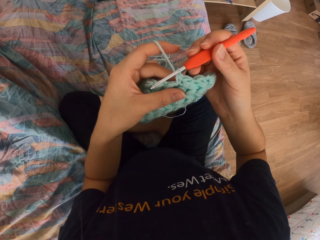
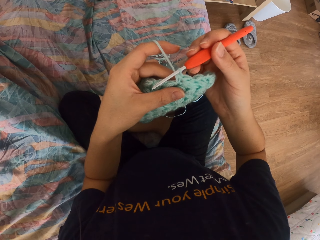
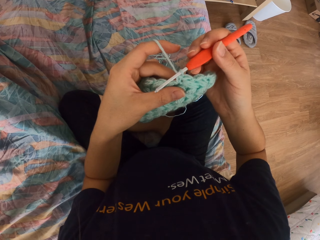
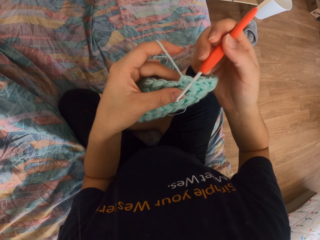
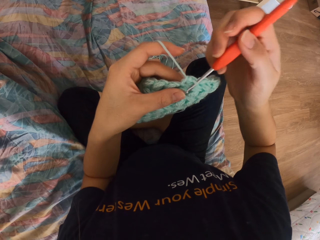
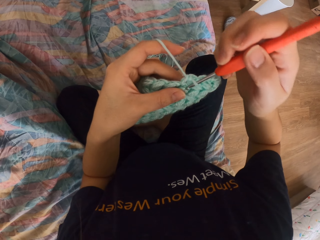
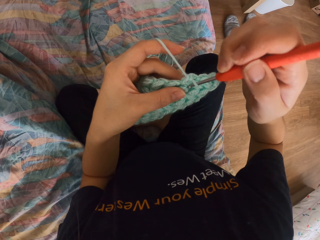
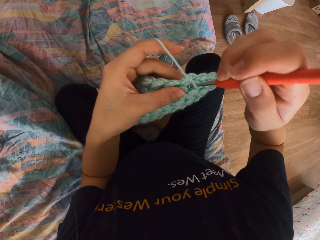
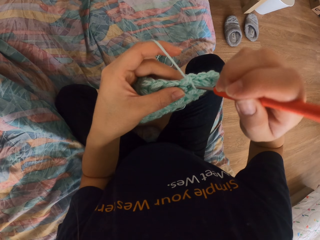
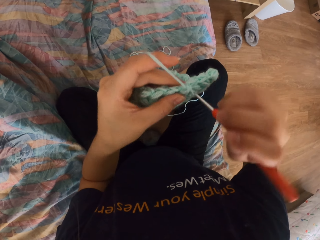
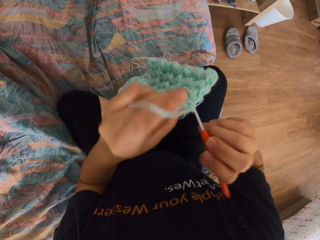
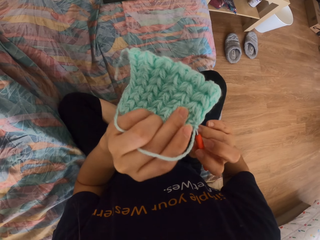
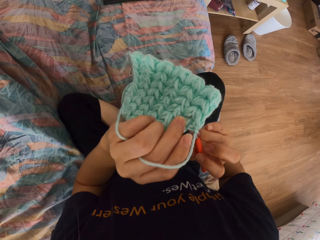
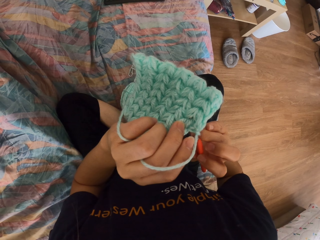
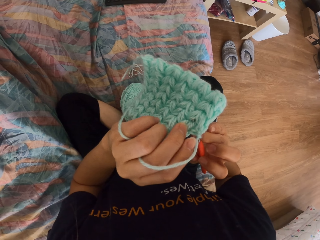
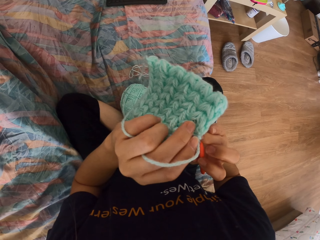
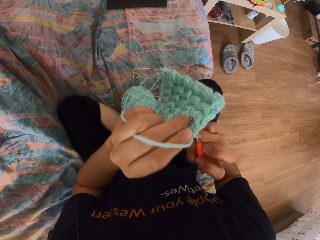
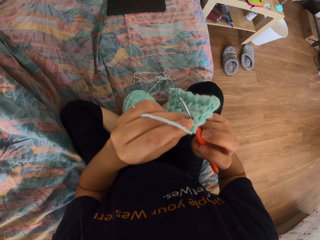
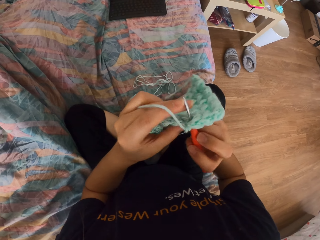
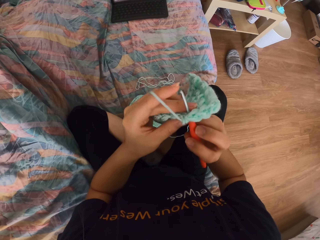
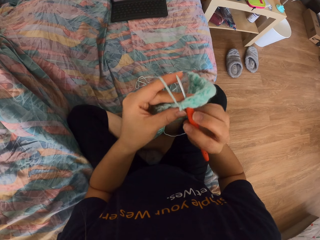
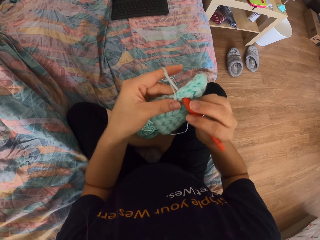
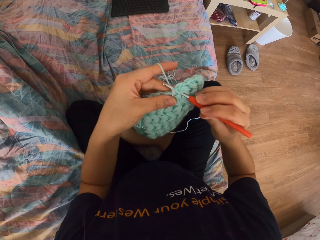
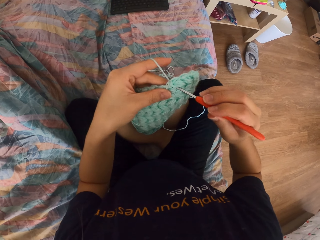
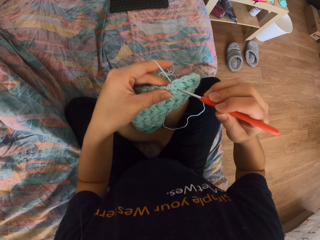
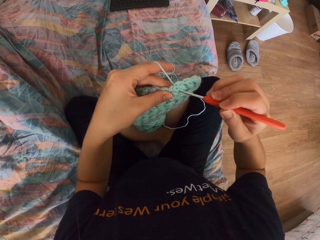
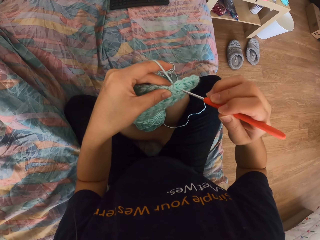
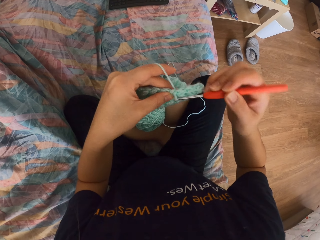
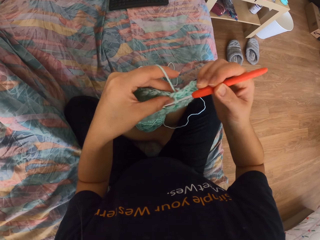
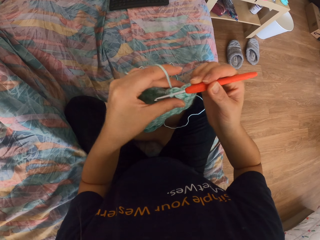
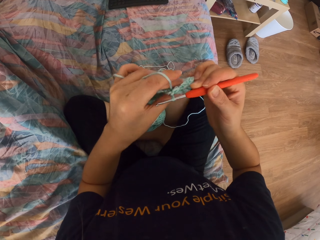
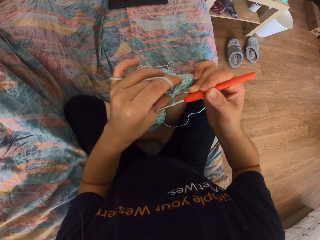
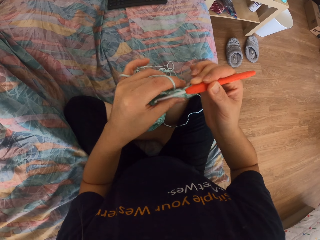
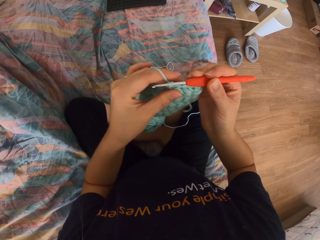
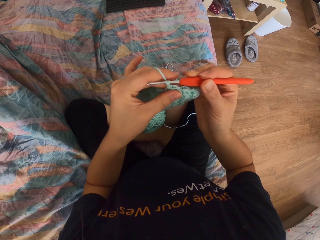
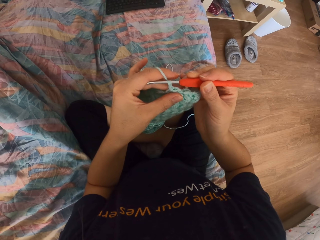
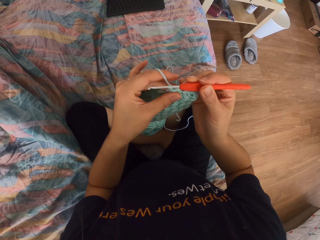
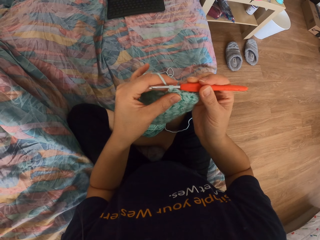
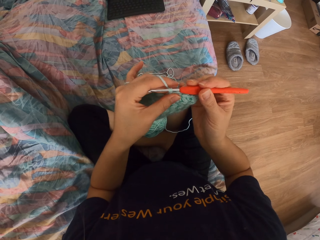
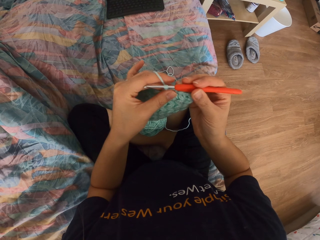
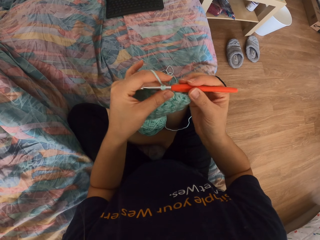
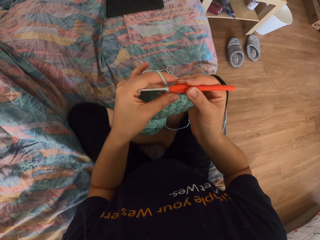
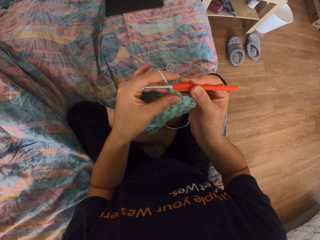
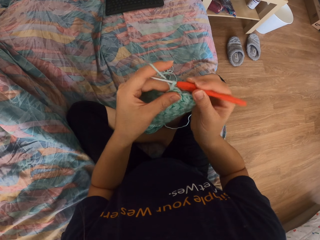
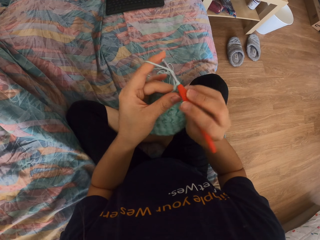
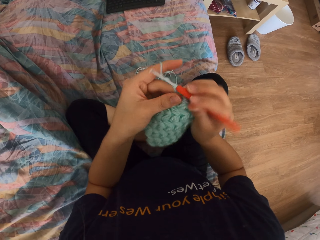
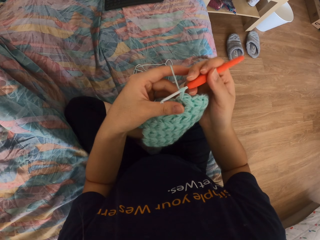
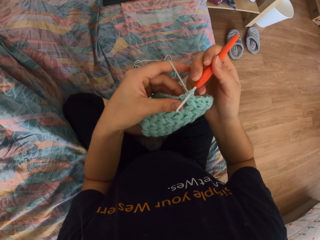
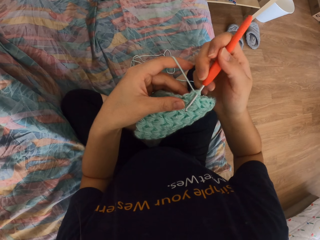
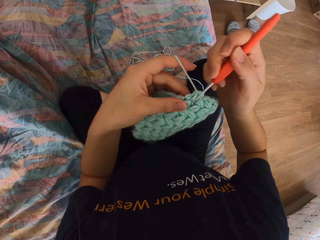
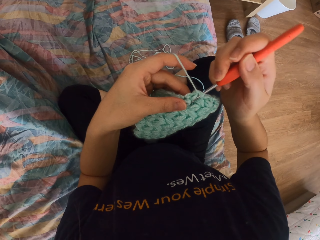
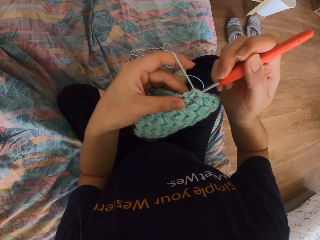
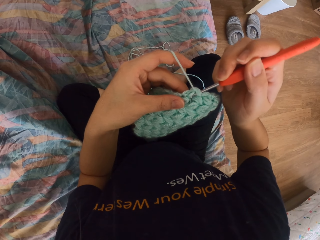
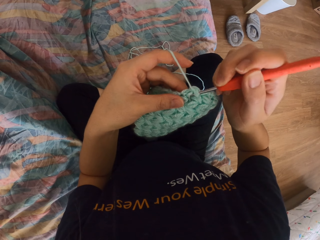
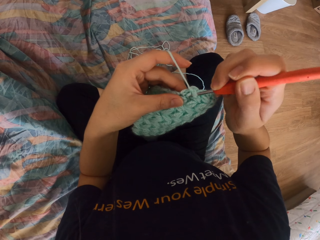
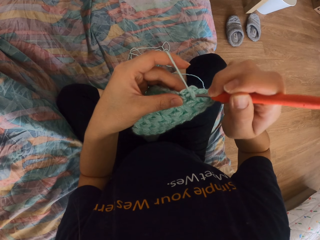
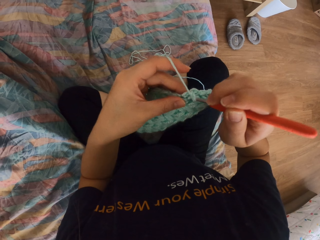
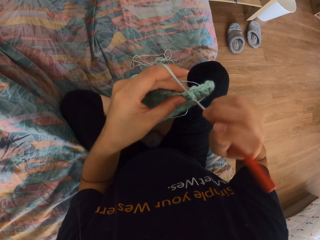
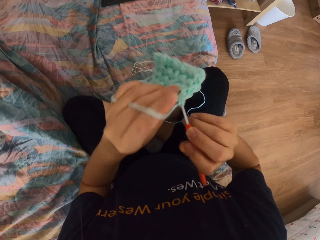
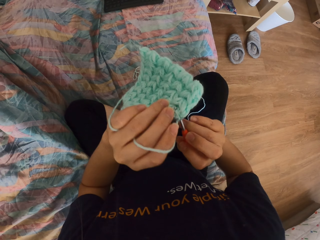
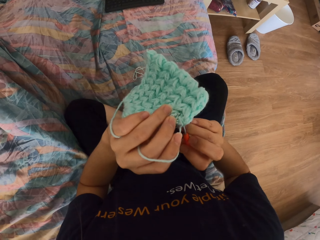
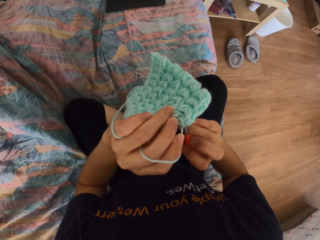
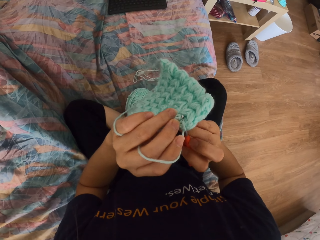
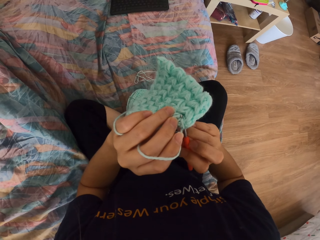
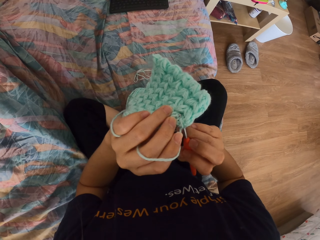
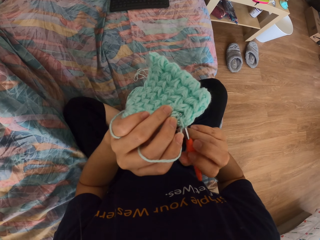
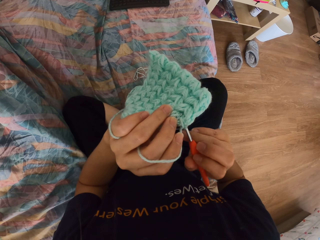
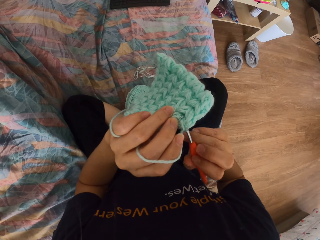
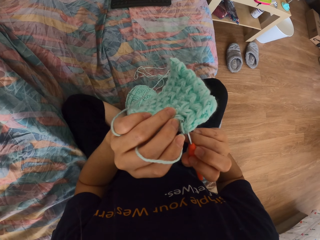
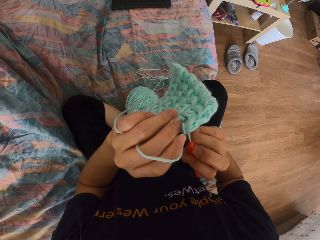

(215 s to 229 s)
The camera wearer inserts the crochet into the thread fabric. They pull the thread with the crochet. They insert the crochet into the thread fabric.

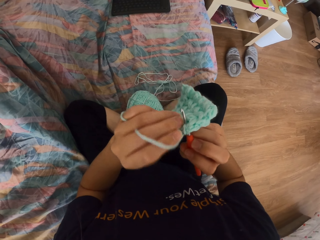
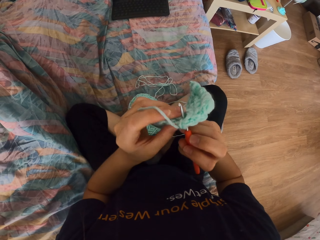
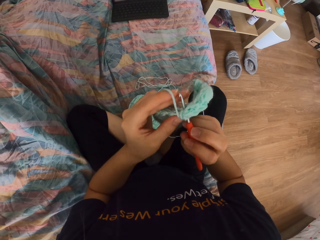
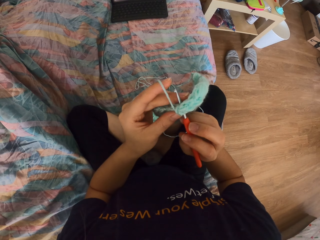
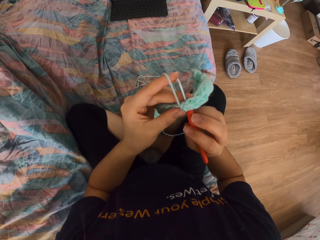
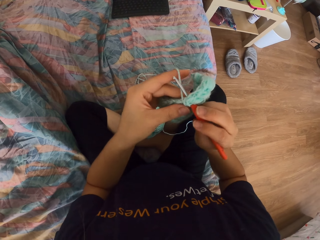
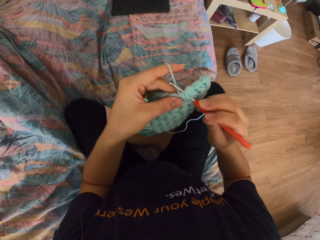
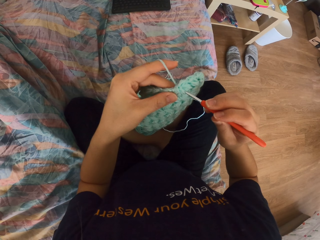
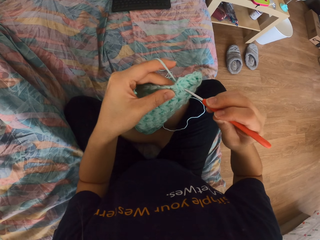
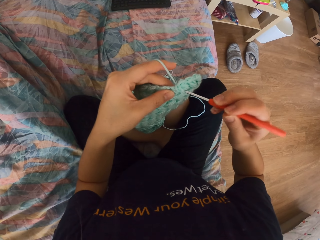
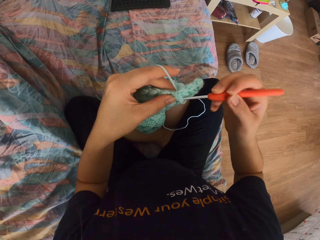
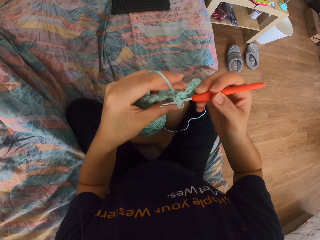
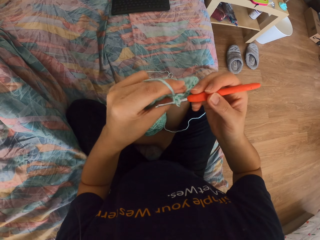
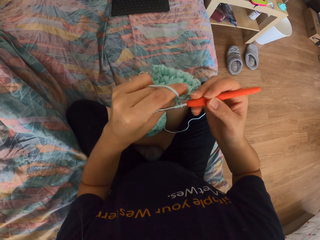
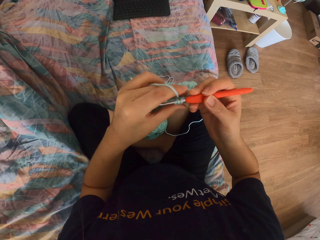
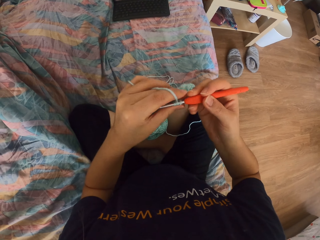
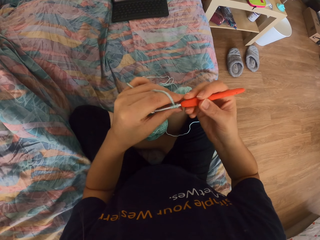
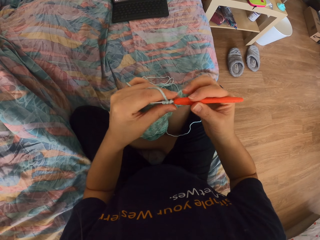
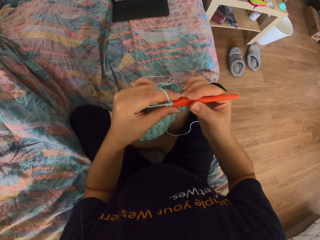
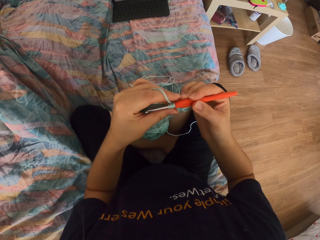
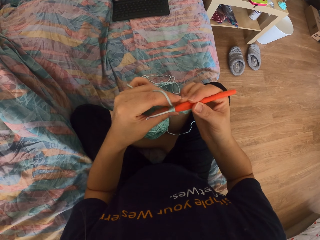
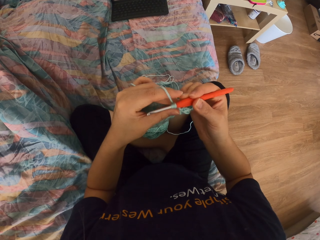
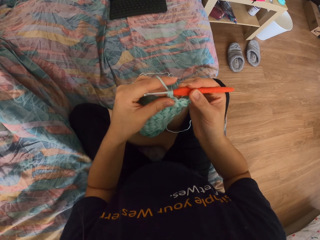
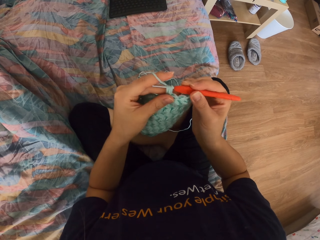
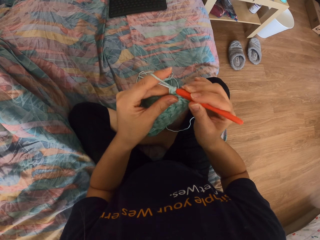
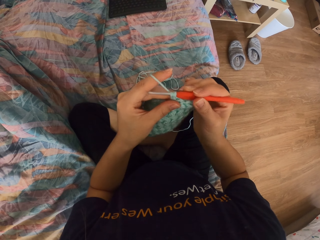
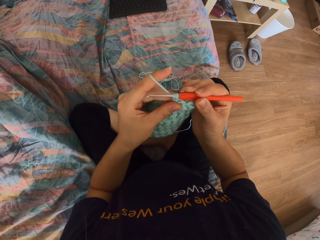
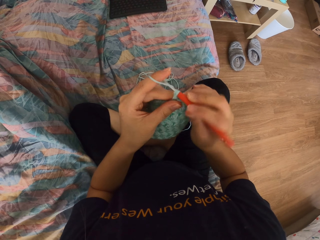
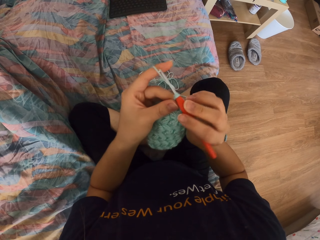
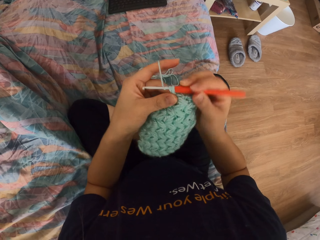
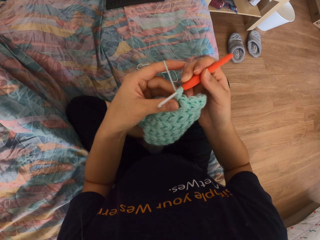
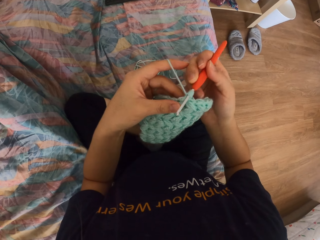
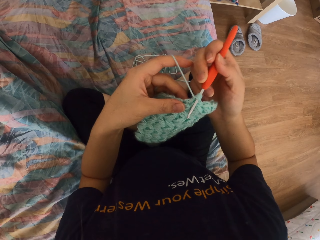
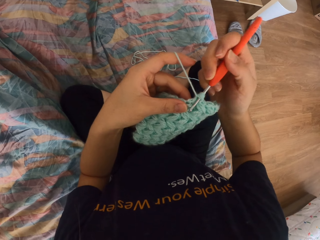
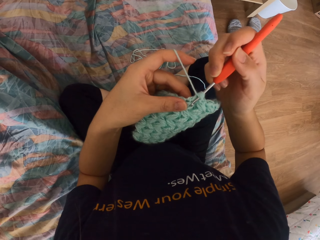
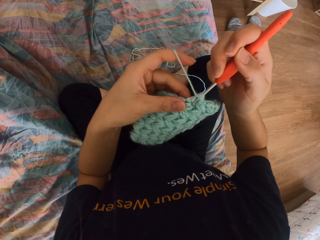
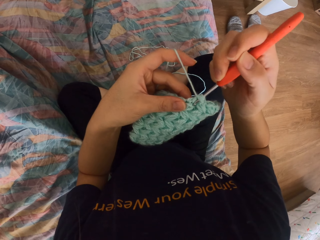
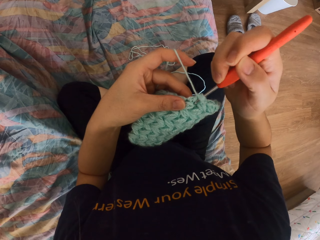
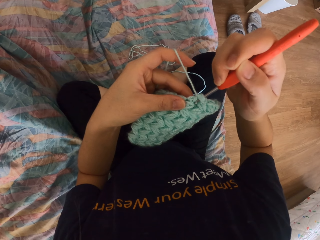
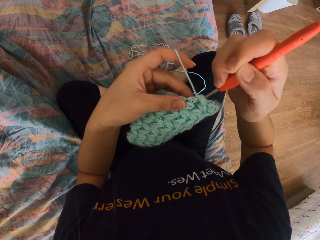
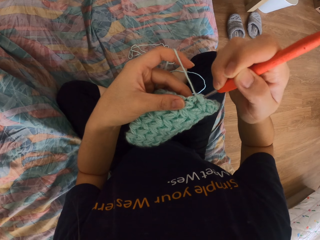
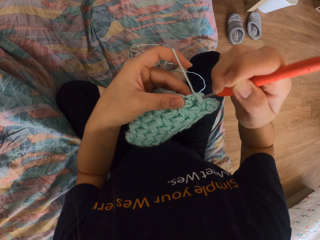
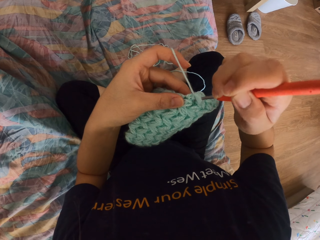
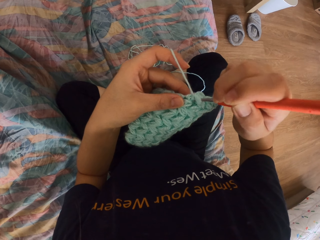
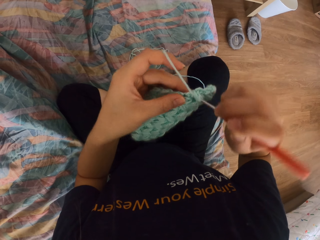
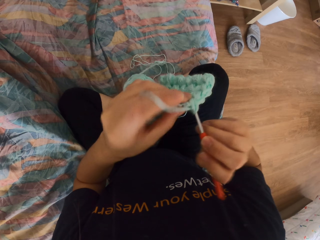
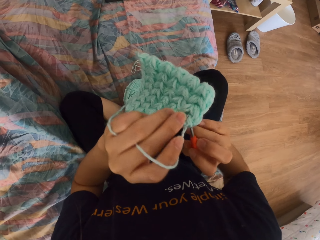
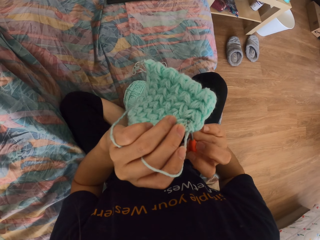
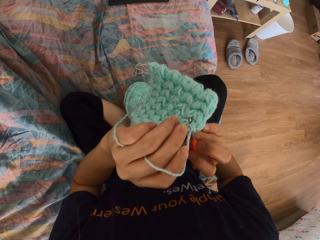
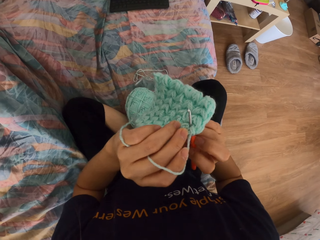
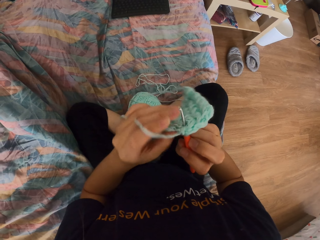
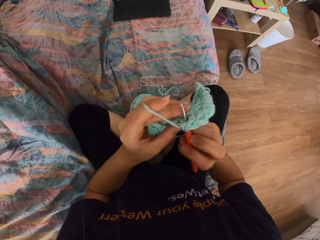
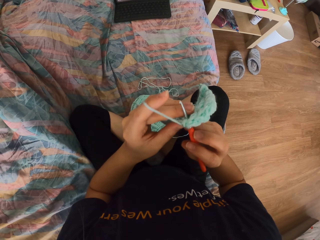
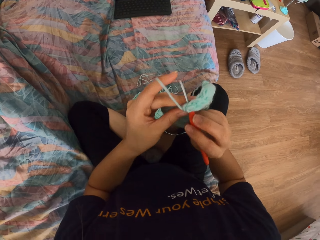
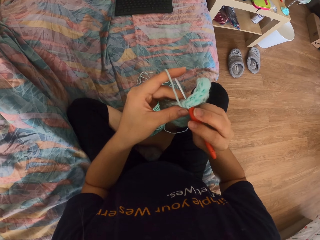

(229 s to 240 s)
The camera wearer pulls the thread with the crochet. They insert the crochet into the thread fabric.
